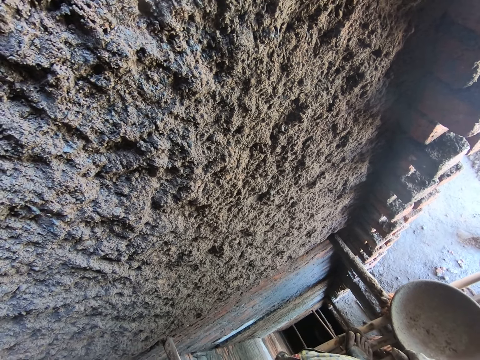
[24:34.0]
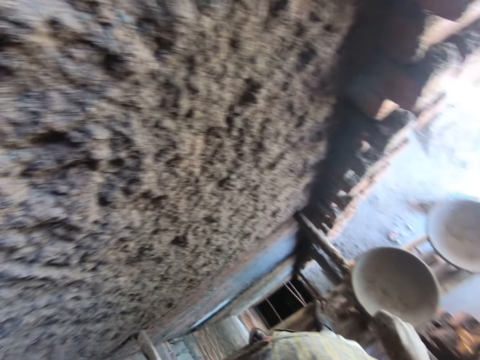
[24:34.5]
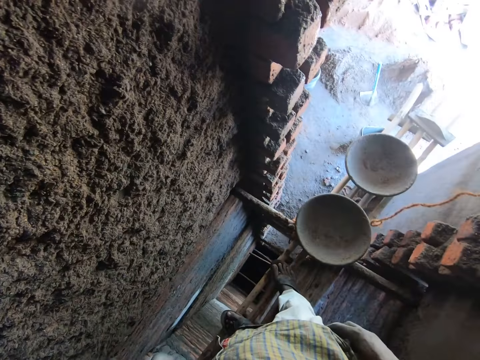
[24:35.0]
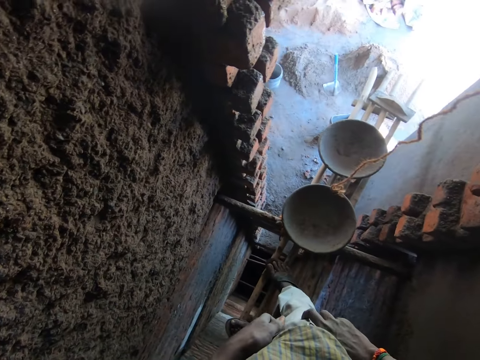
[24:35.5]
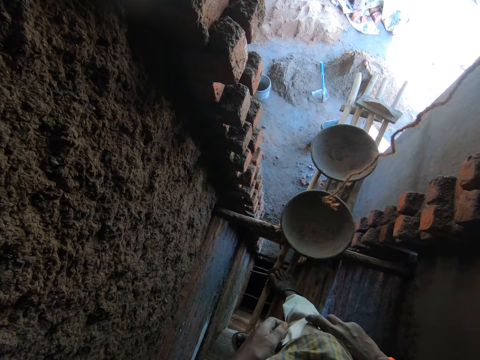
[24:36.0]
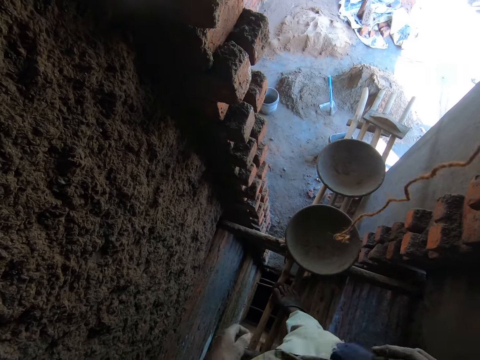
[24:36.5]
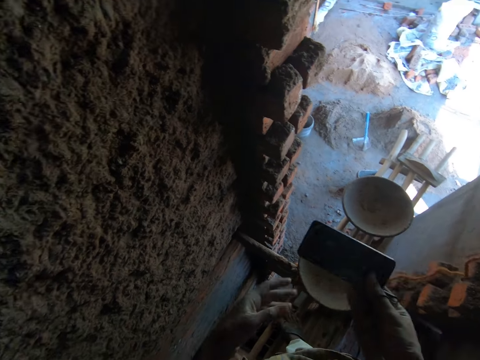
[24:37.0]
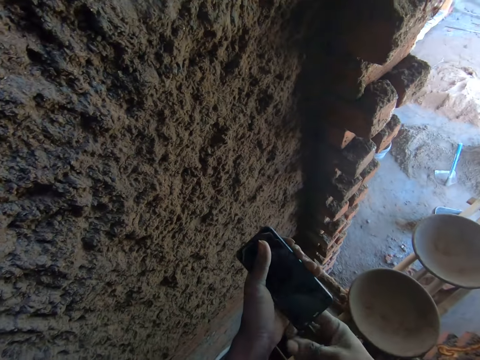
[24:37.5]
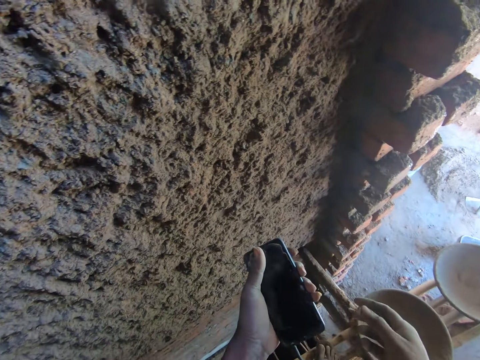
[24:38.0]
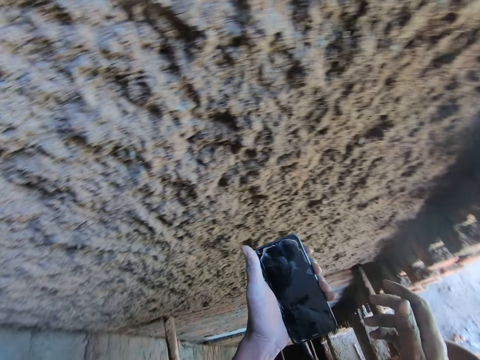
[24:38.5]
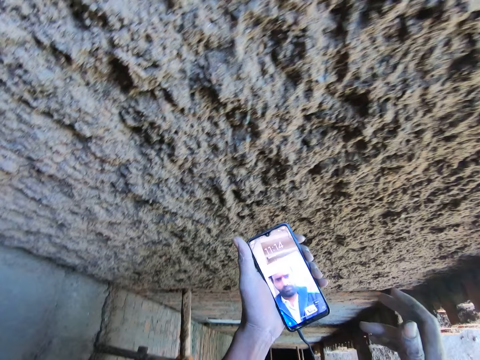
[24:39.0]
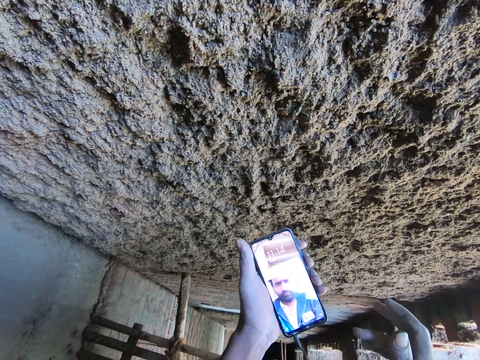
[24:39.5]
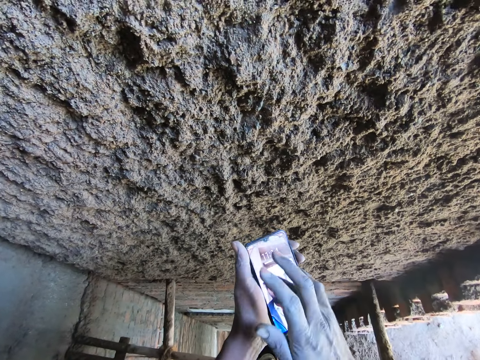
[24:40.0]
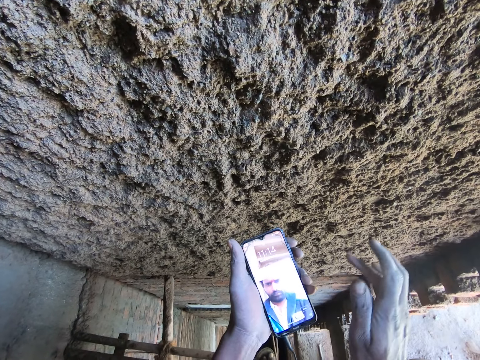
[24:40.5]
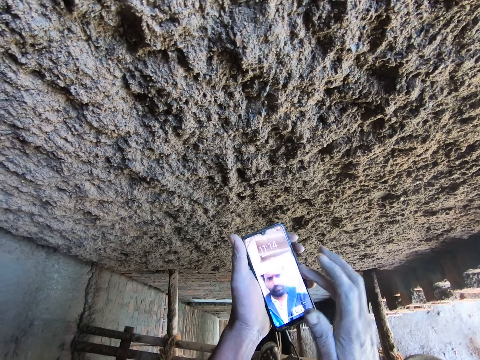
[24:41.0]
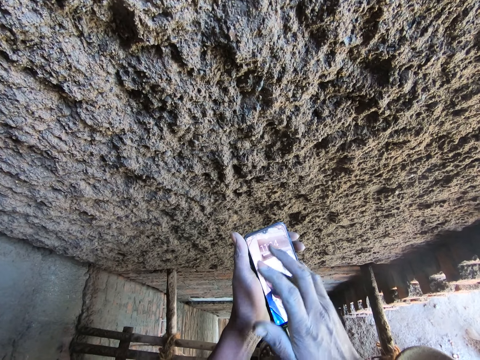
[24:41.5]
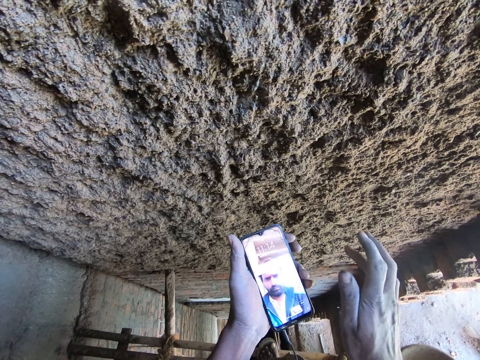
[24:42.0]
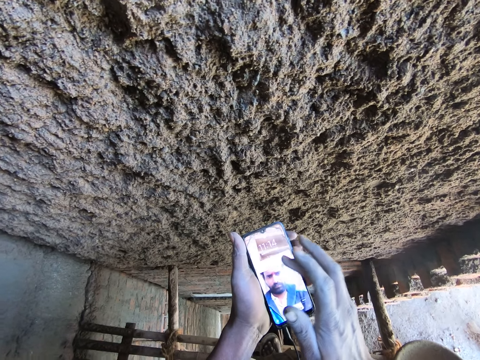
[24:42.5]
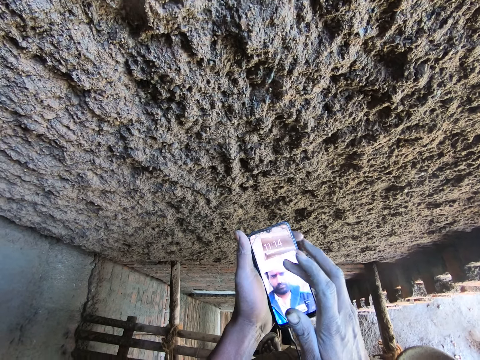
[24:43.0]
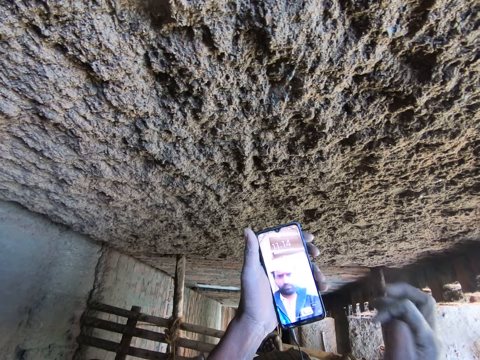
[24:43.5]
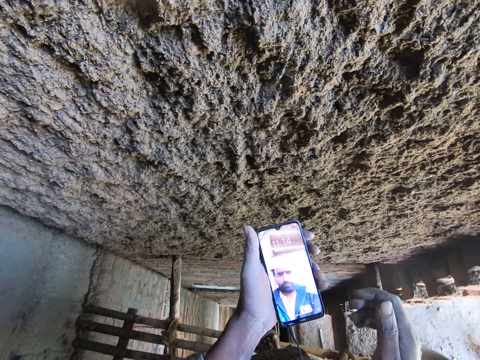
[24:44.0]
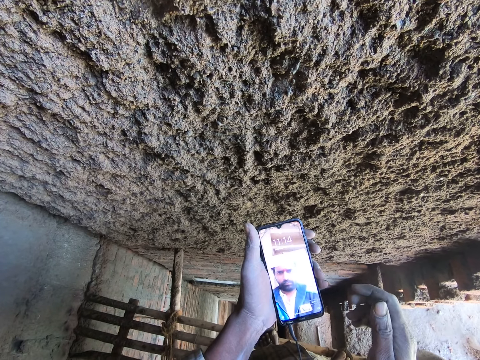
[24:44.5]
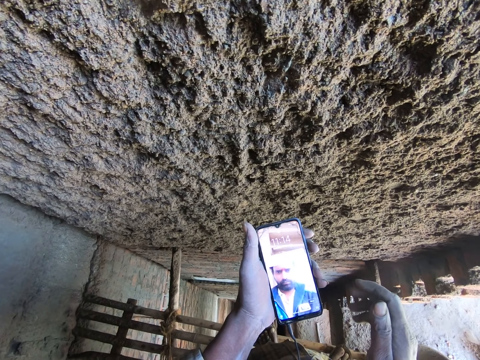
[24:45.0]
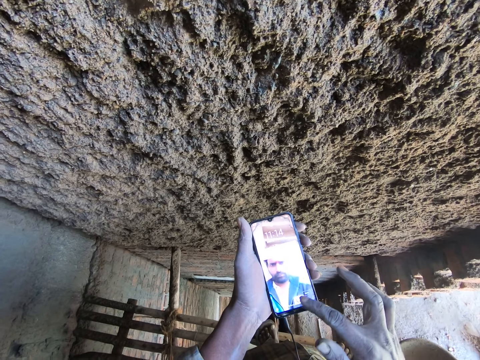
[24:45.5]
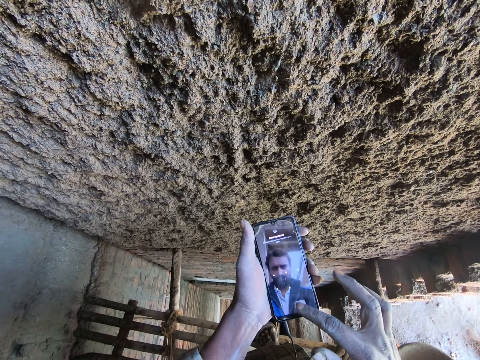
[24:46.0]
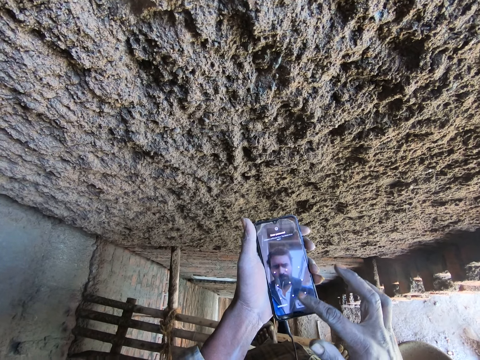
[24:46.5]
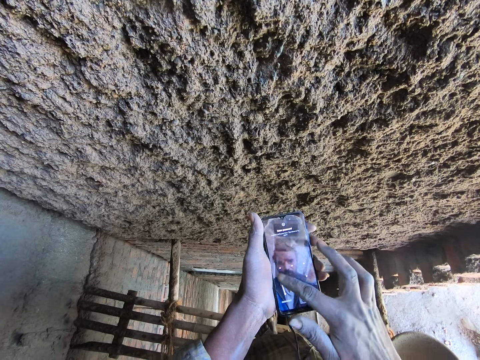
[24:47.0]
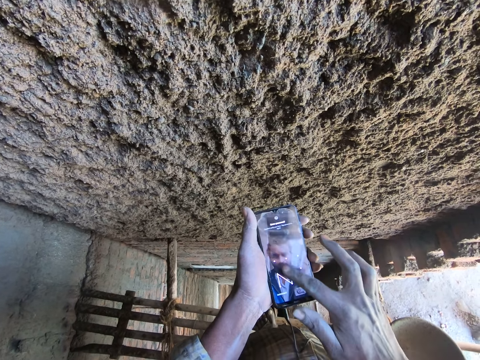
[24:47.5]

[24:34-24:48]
The camera wearer takes a mobile phone from his trouser pocket with his right hand. He looks at mortar on the ground. He passes the mobile phone in his right hand to his left hand. He holds the phone. He operates the mobile phone in his left hand with his right hand. He looks at the phone.

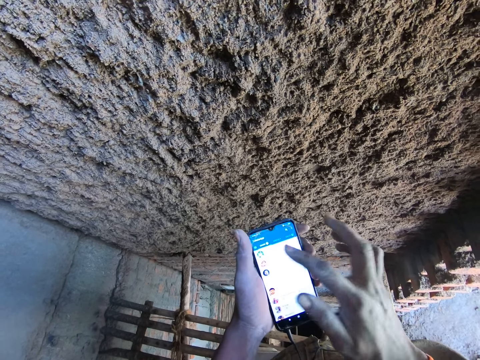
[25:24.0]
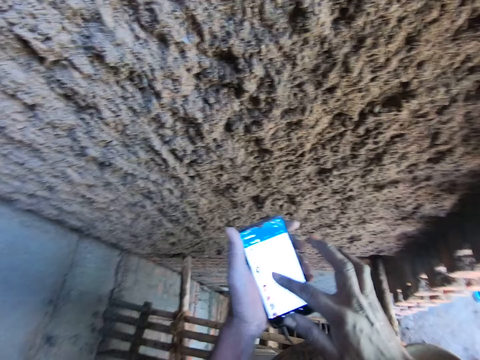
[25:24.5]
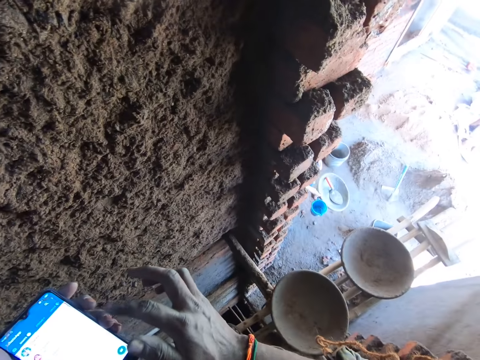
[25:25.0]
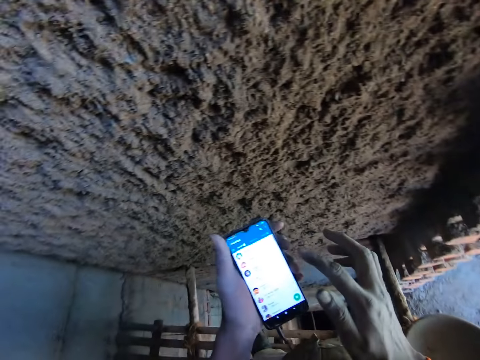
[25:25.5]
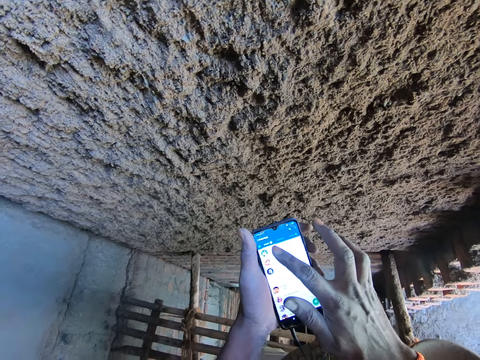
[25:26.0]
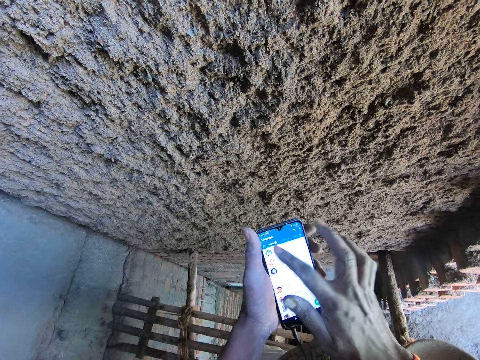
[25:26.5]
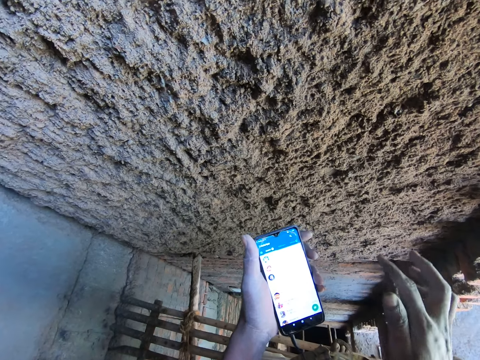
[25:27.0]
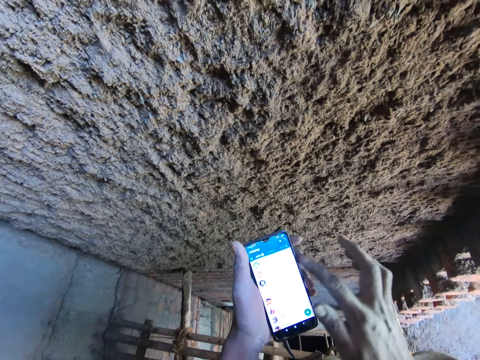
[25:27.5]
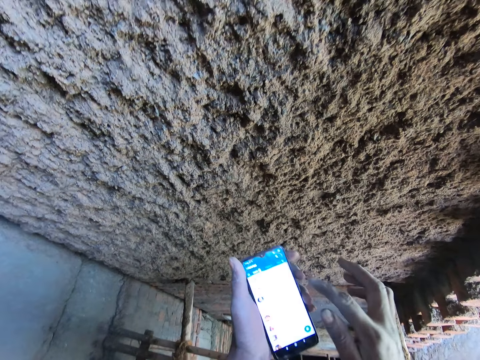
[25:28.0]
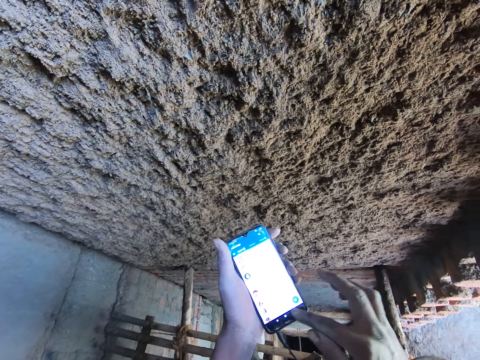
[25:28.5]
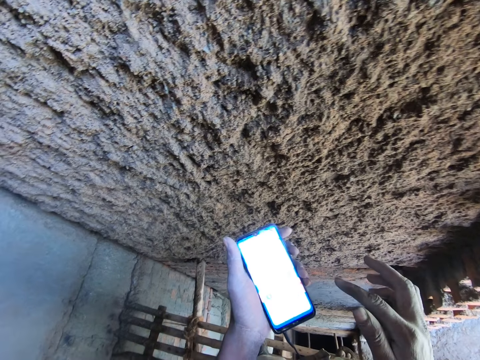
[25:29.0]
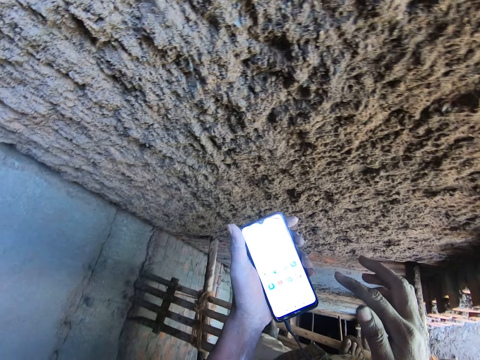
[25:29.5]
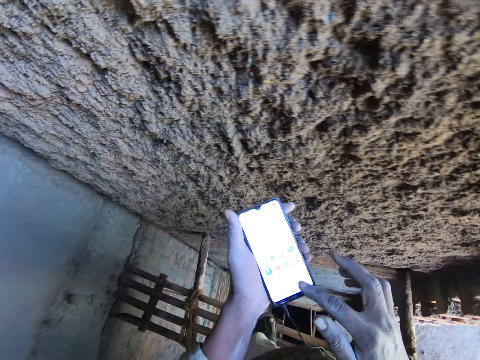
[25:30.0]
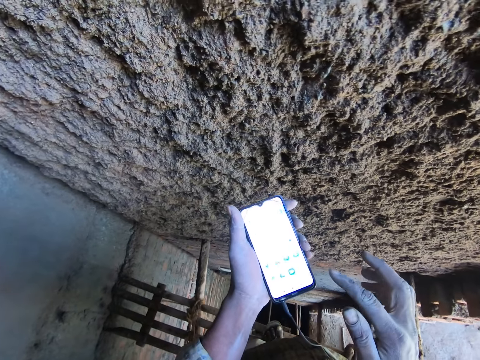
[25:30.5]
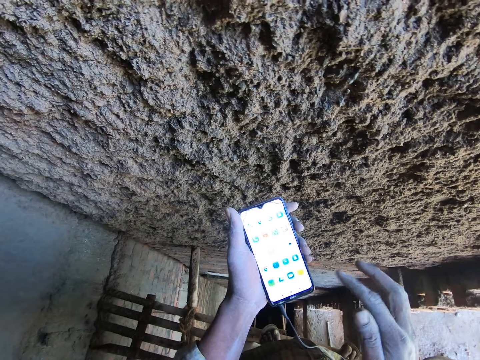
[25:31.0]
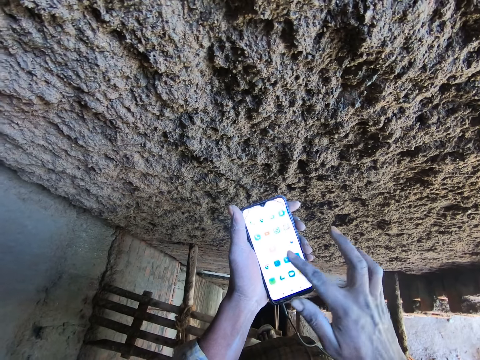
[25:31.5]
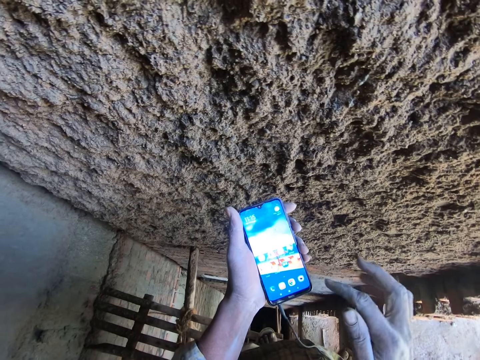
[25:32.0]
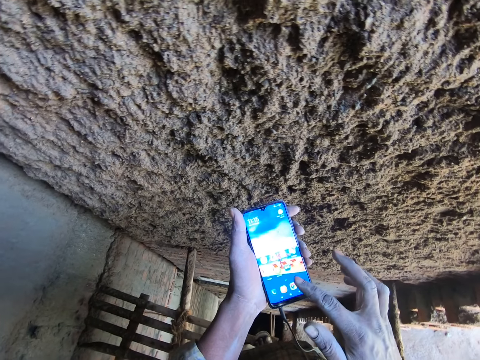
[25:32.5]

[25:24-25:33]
The camera wearer converses with a man. They use a phone.

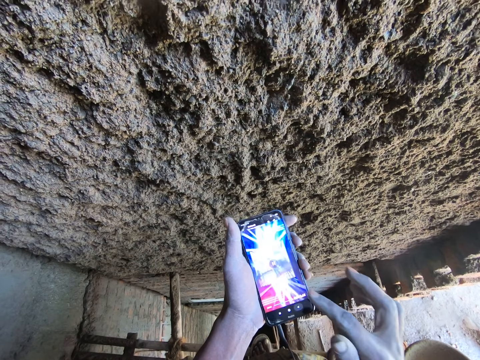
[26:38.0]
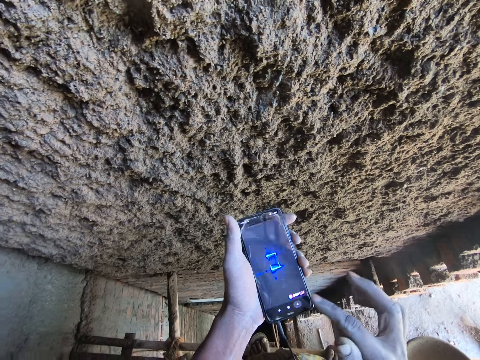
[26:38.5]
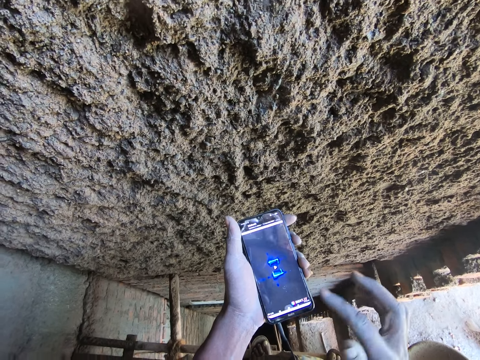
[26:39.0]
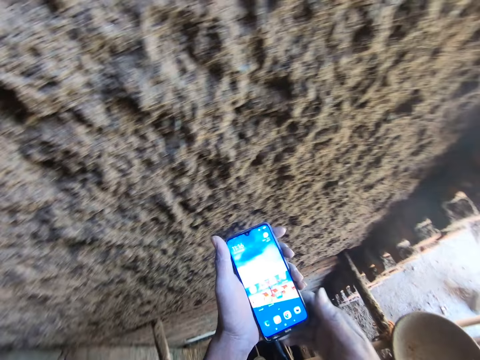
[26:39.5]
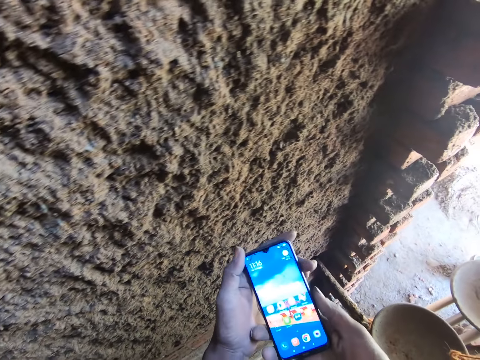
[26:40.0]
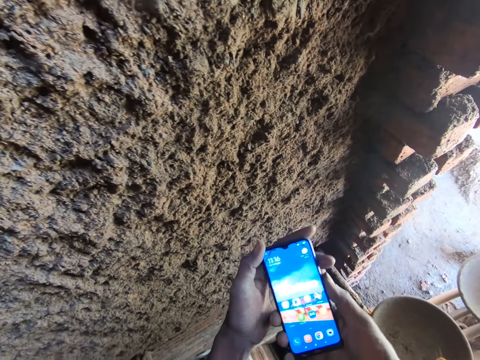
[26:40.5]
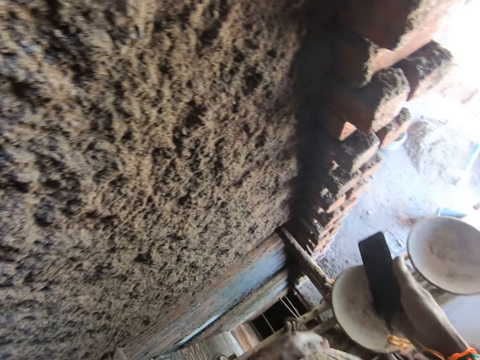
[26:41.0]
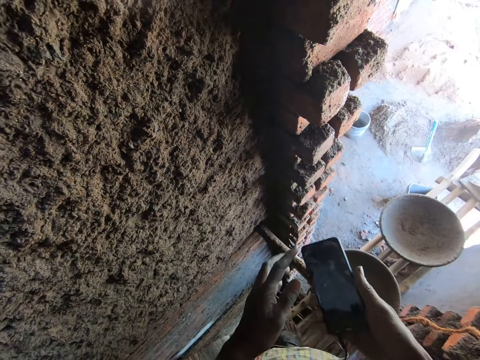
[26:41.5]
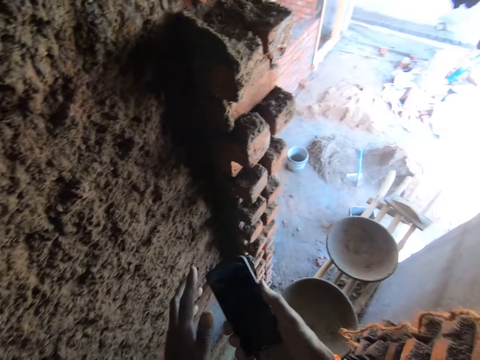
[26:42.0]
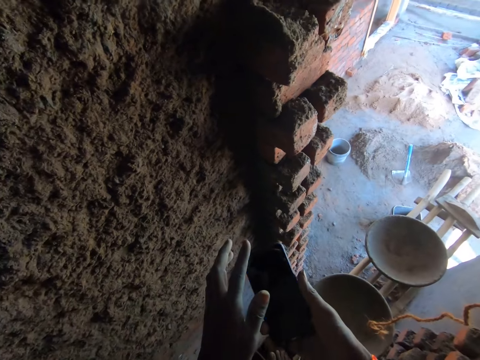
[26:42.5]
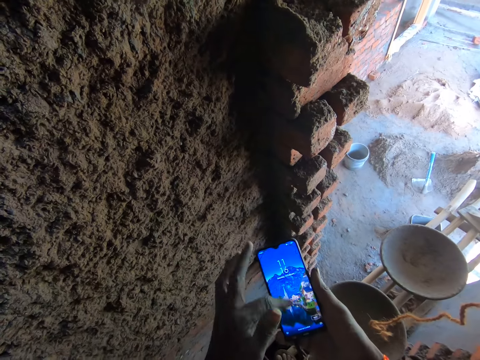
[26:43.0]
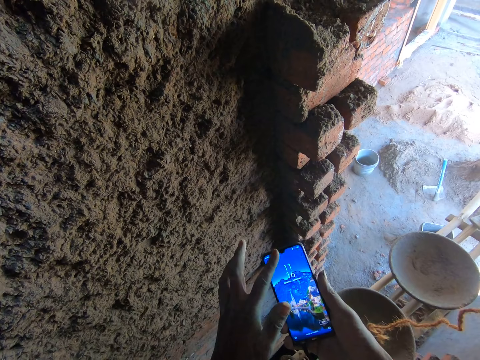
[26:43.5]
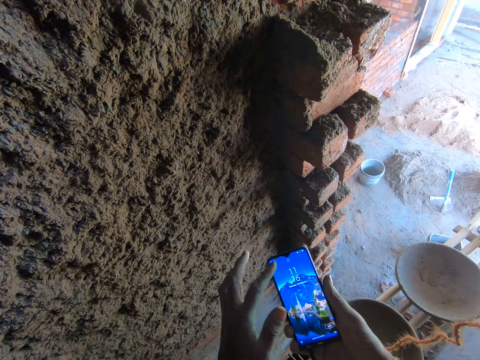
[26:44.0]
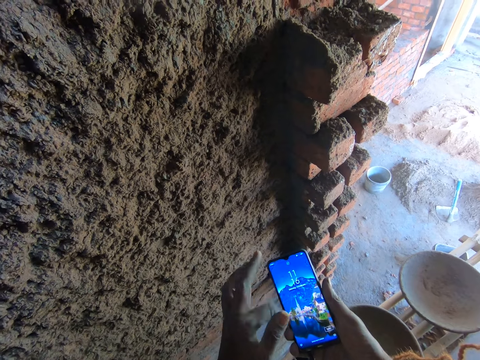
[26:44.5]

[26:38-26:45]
The camera wearer passes the mobile phone in his left hand to his right hand. He holds the phone. He operates the mobile phone in his right hand with his left hand.
